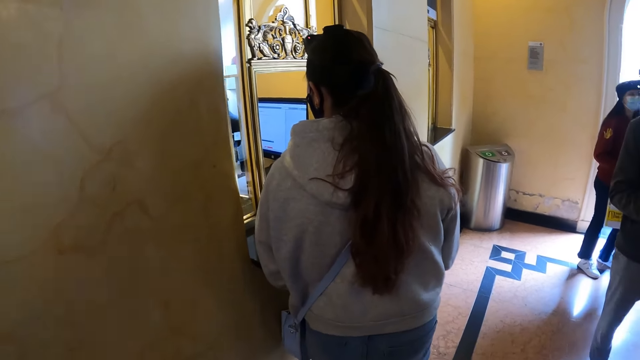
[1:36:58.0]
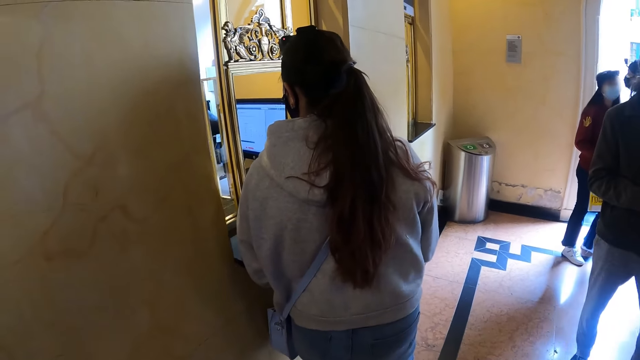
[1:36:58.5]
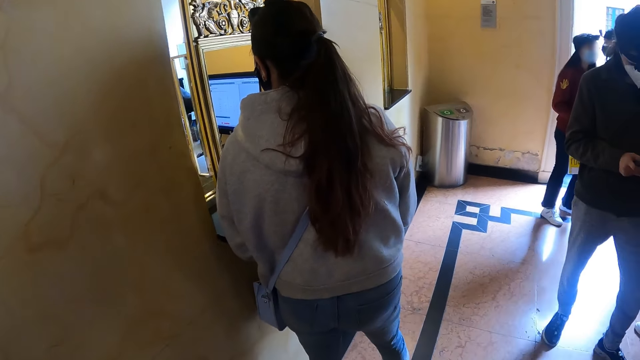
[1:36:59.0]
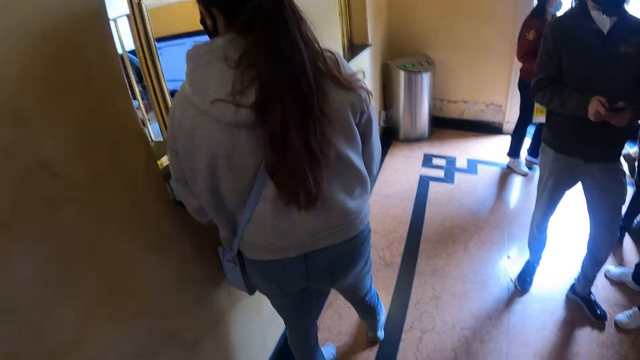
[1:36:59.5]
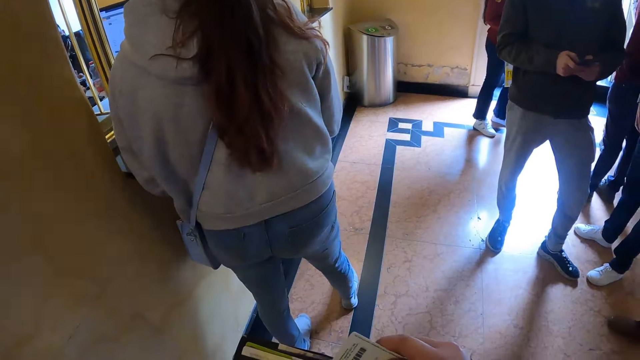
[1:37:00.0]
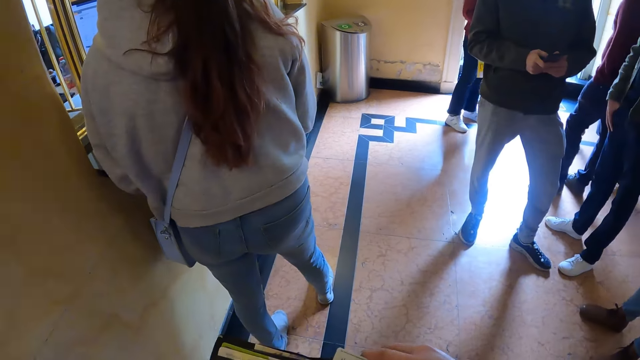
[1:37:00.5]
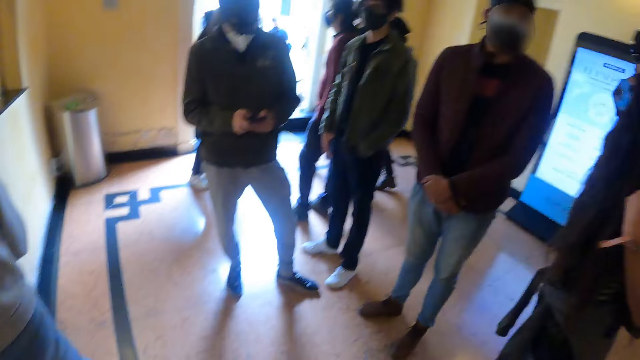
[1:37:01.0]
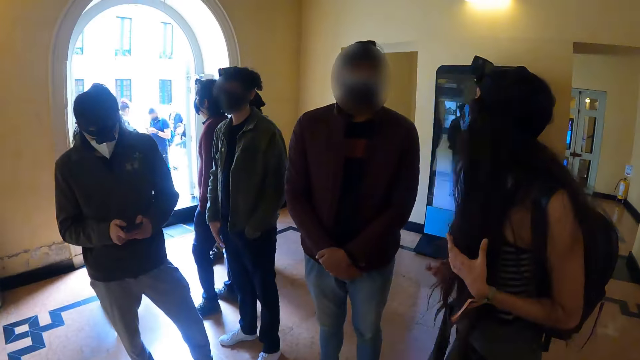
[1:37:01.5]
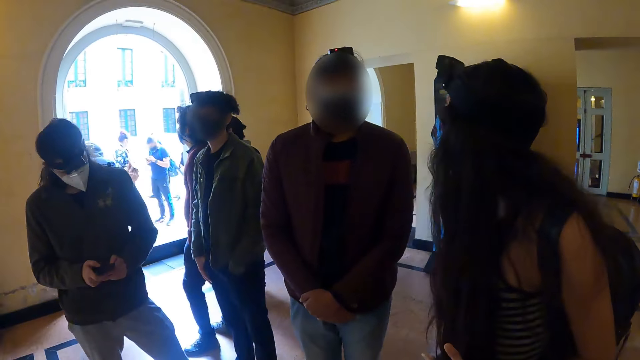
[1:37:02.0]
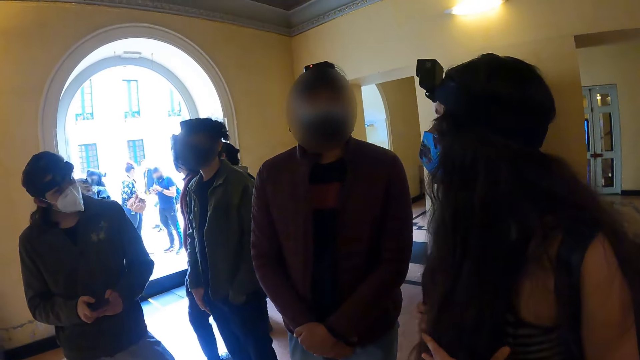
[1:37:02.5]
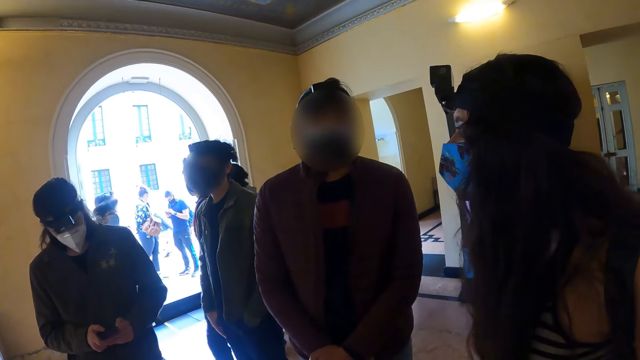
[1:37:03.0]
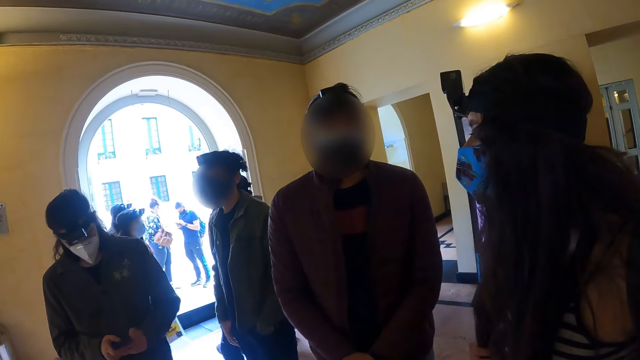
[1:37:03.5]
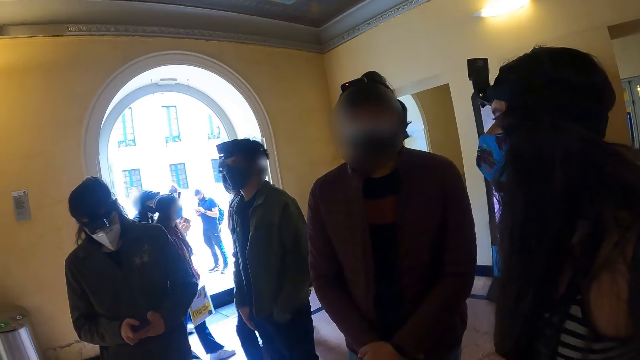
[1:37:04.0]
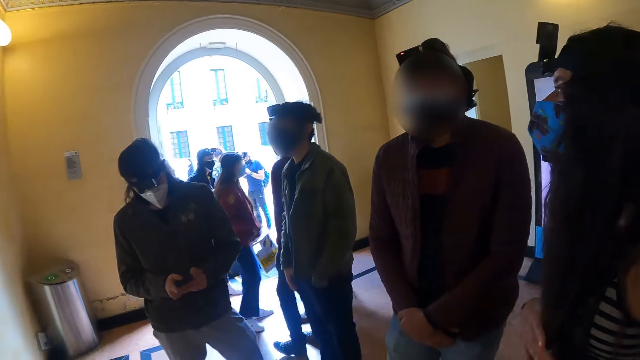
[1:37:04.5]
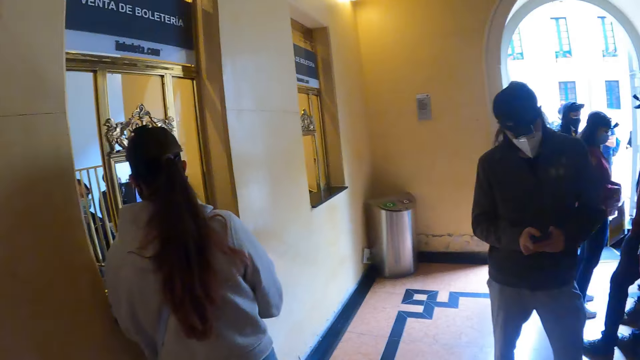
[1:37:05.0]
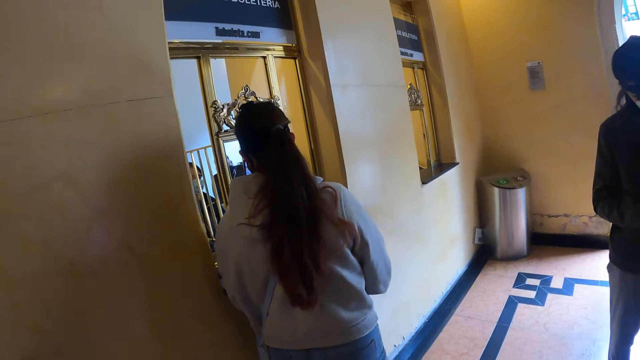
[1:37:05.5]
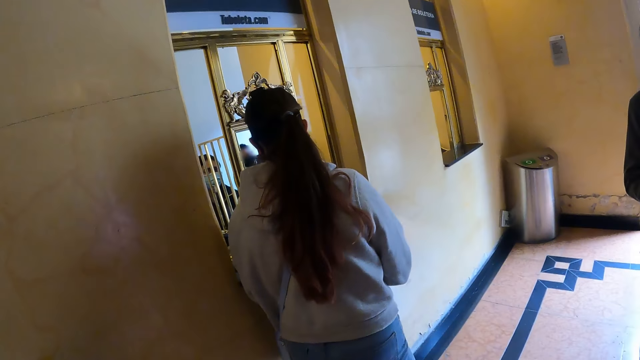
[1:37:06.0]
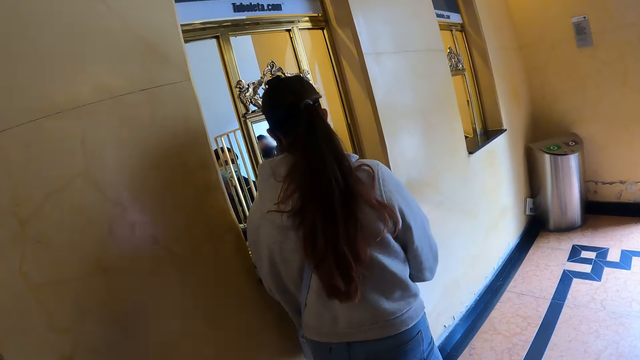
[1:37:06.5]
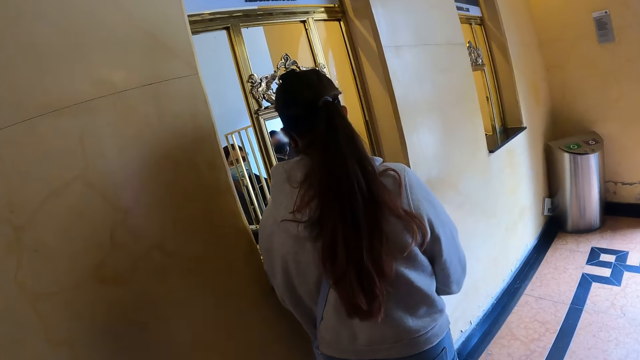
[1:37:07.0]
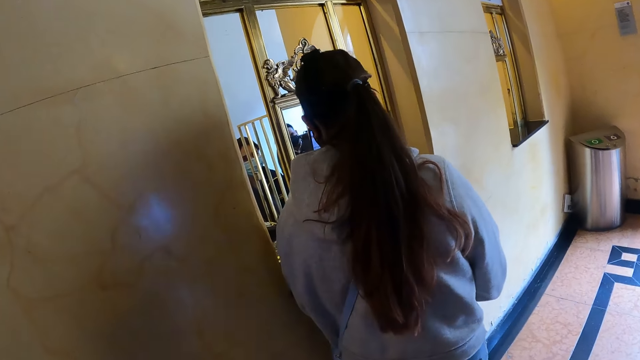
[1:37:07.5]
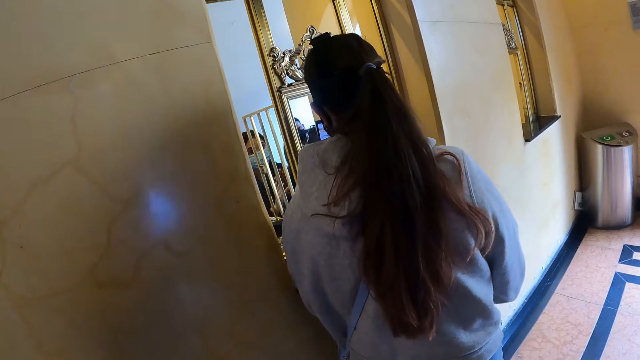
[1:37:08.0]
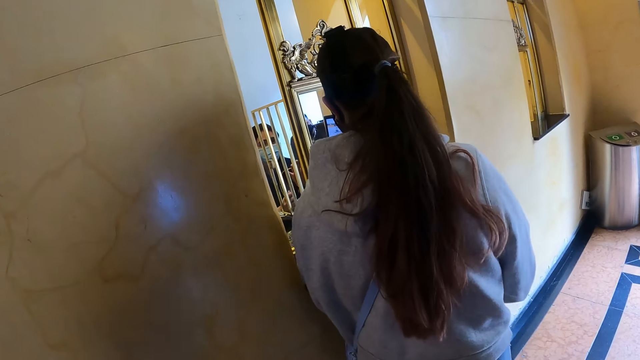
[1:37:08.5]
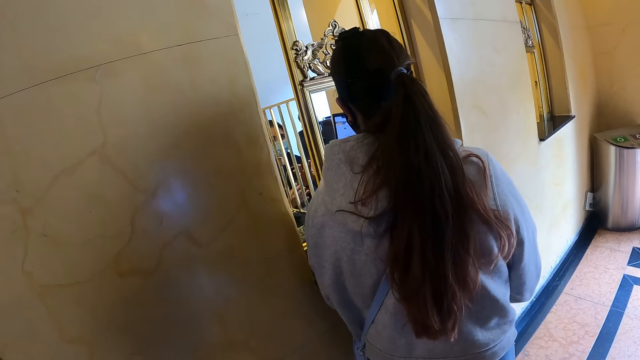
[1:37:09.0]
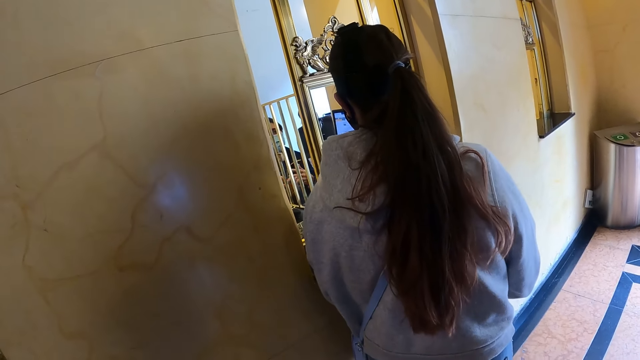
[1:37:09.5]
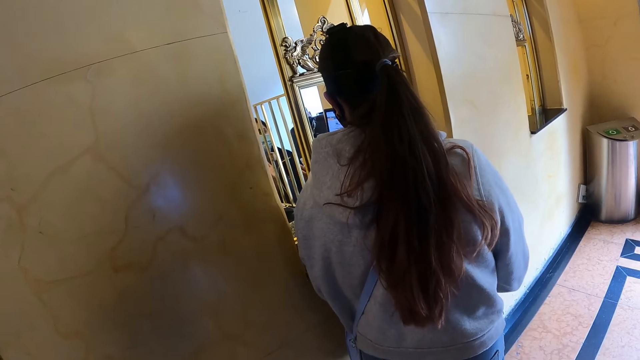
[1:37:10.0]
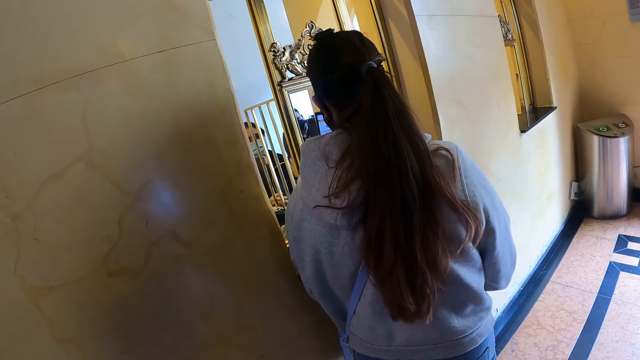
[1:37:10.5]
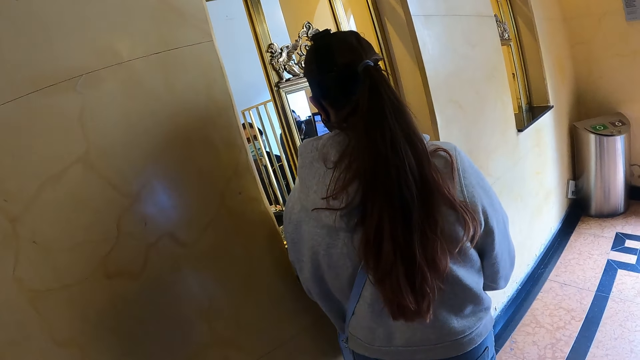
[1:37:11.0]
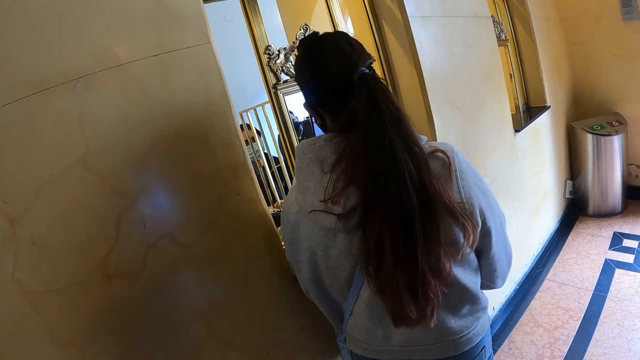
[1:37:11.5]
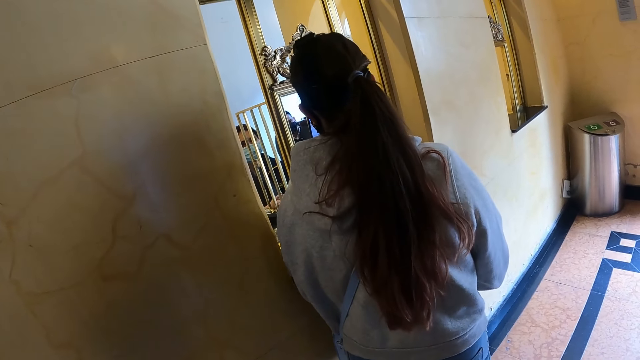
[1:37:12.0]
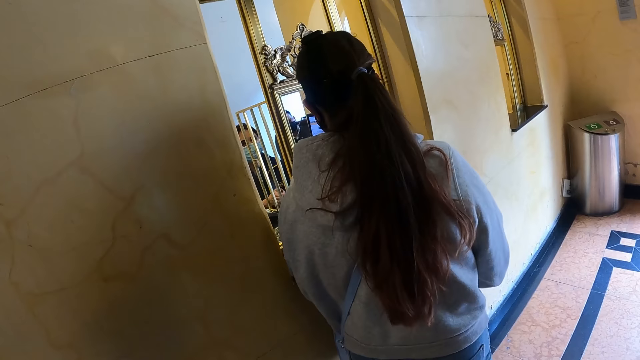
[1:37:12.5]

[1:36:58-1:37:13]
The camera wearer puts the money in the wallet. She puts a card in her wallet. A person touches the hair and walks at the door. A woman nods her head. Another person talks to the woman at the window.

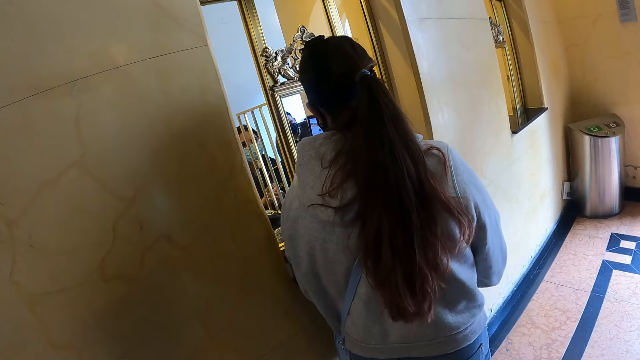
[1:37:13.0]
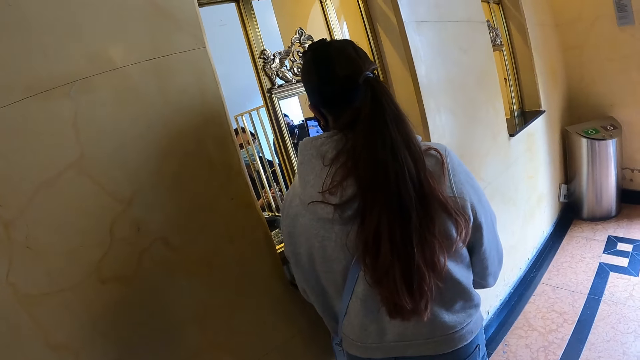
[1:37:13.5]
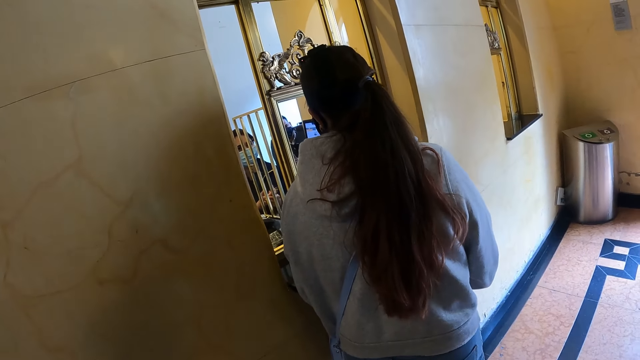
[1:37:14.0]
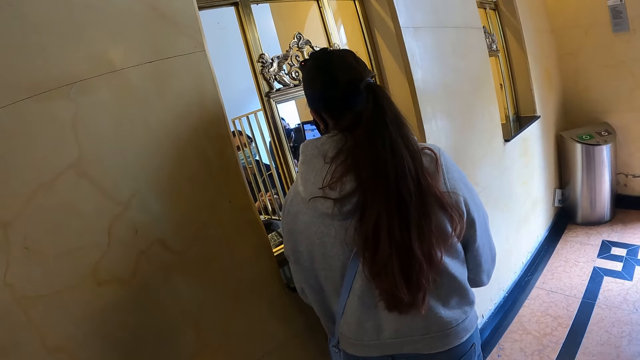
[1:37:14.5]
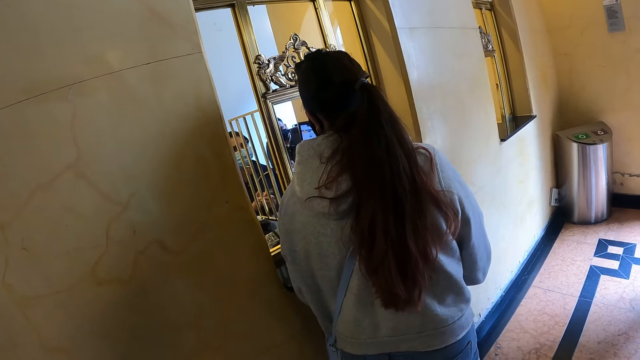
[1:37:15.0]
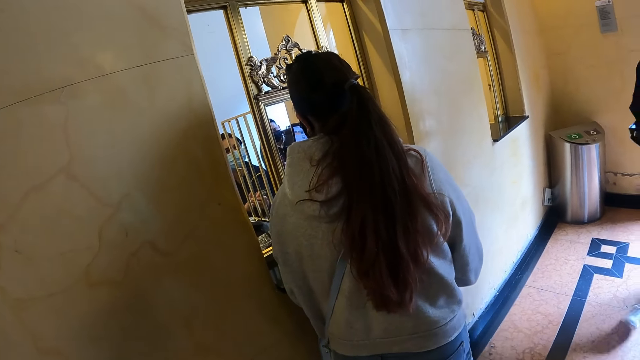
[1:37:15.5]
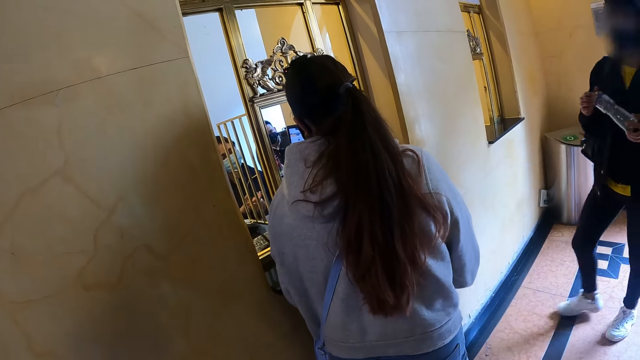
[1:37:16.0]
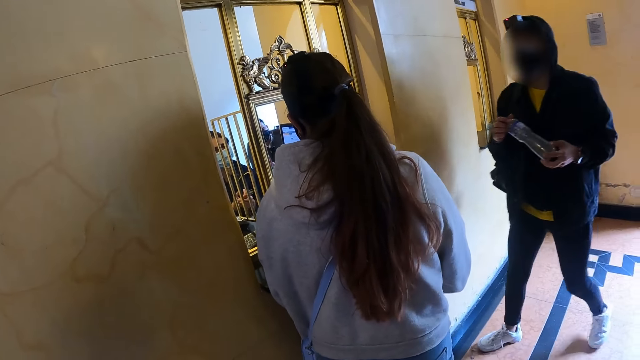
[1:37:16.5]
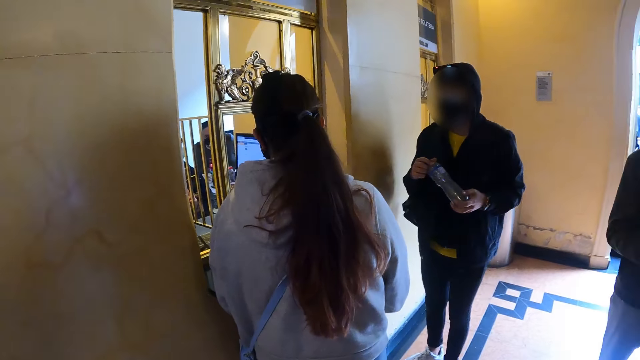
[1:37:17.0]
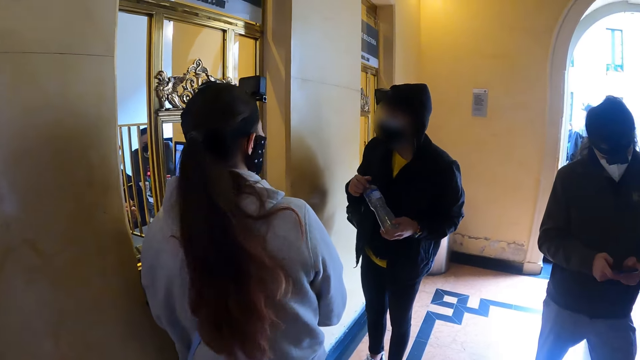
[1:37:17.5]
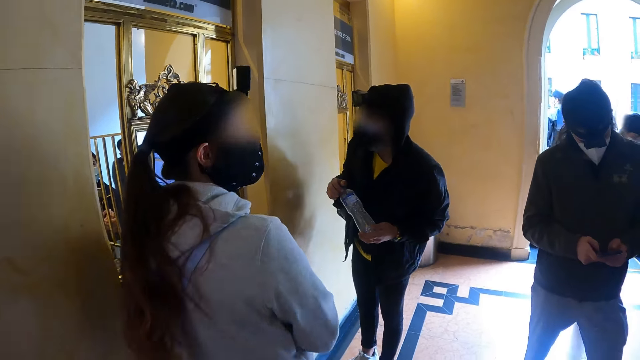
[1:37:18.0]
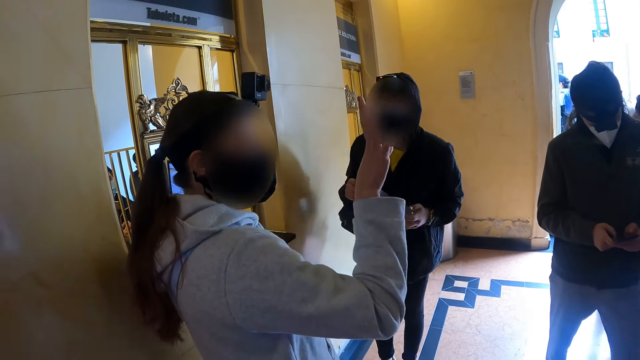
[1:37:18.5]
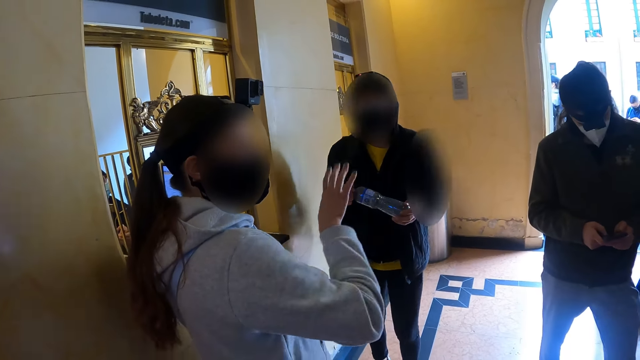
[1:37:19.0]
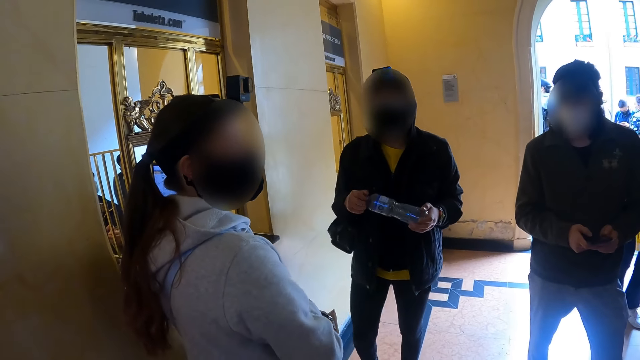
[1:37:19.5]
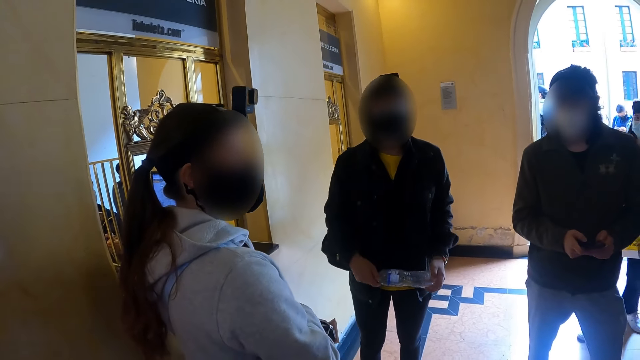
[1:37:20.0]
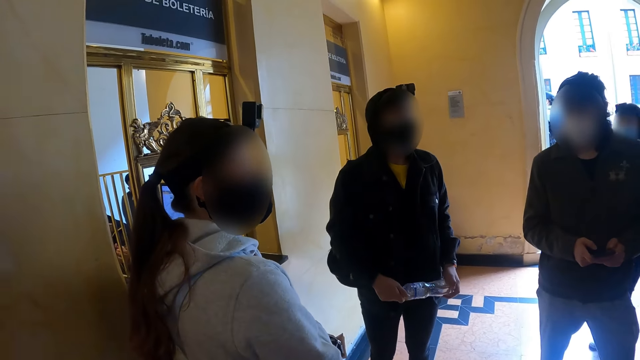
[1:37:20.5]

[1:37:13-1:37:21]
A person moves to the window. A woman talks to another person. The woman lifts up her hand.
